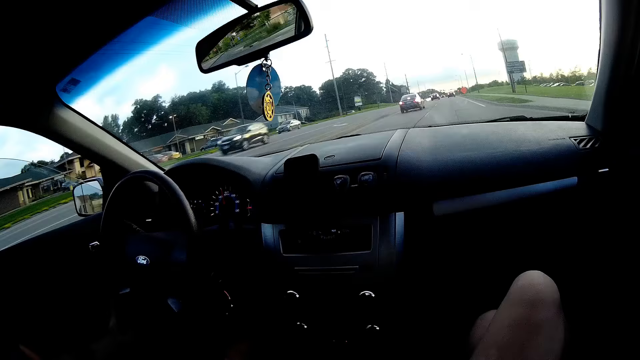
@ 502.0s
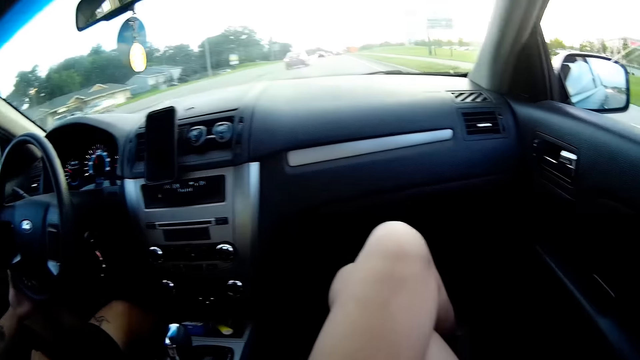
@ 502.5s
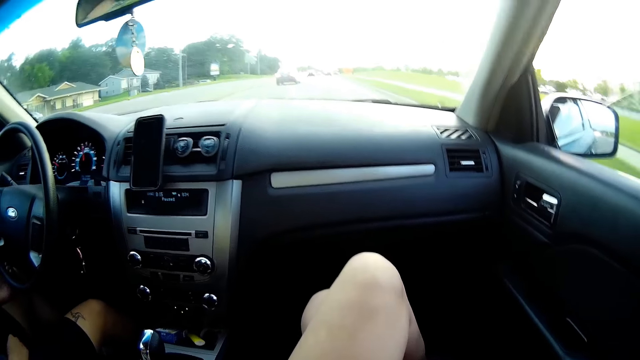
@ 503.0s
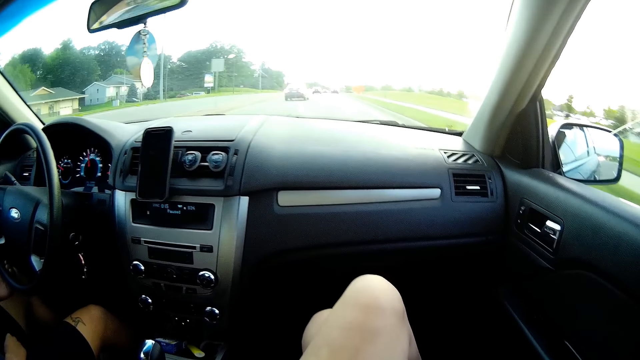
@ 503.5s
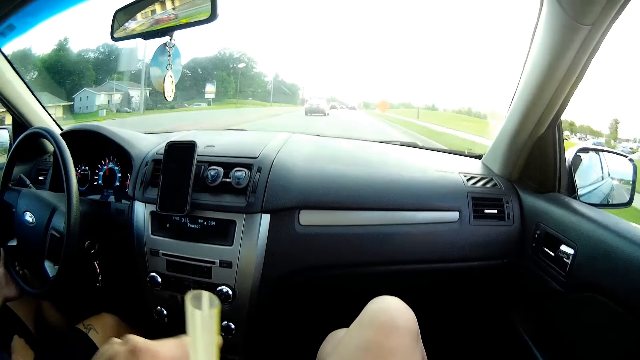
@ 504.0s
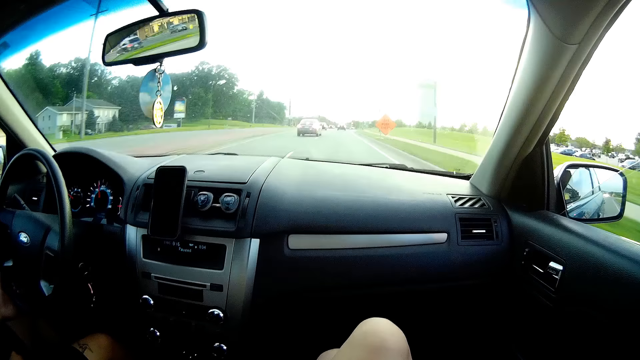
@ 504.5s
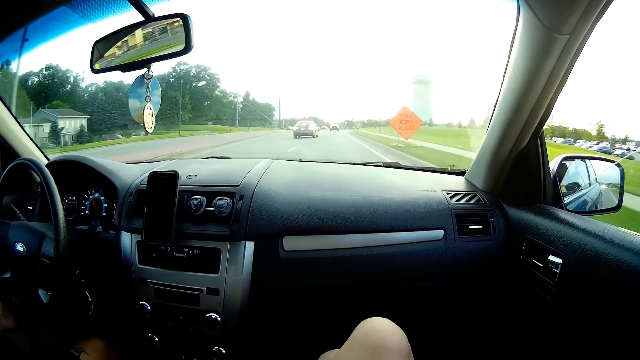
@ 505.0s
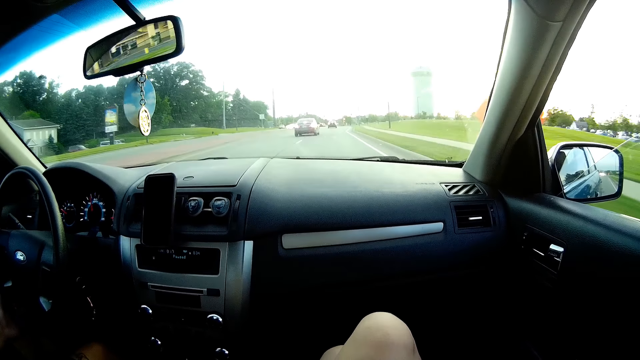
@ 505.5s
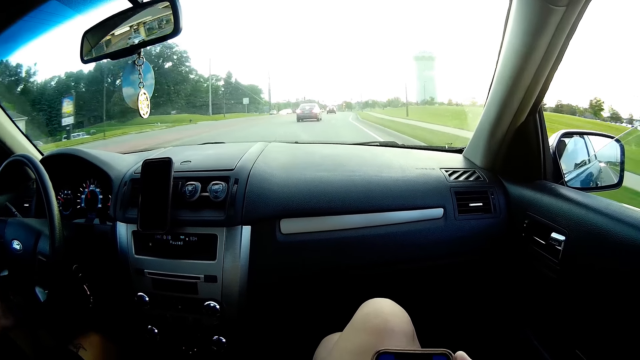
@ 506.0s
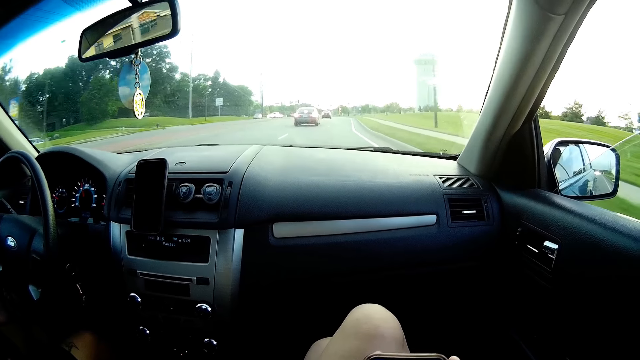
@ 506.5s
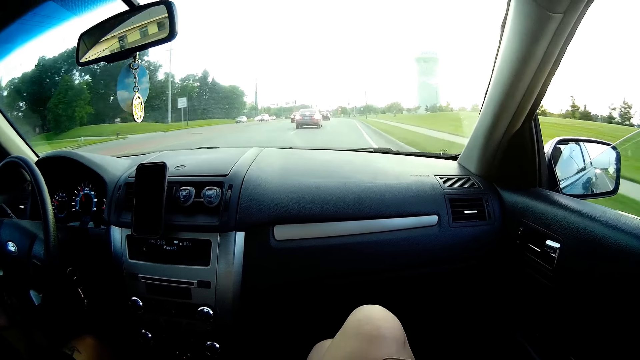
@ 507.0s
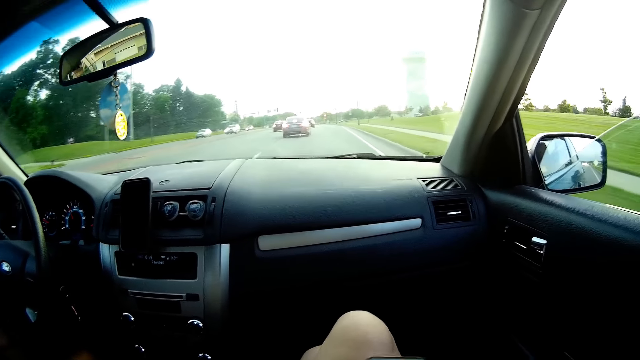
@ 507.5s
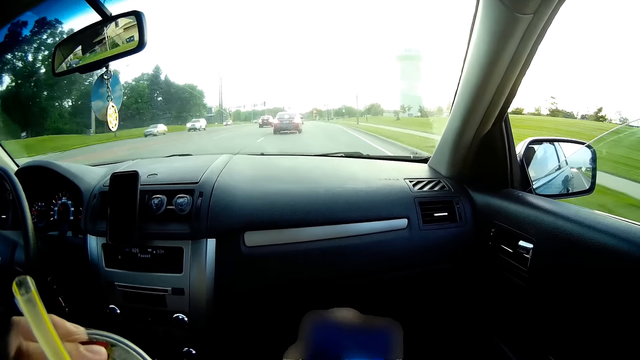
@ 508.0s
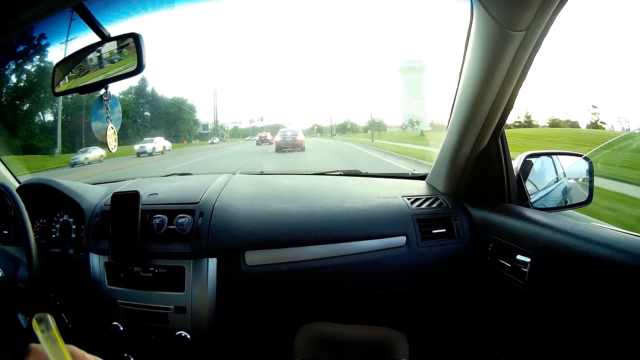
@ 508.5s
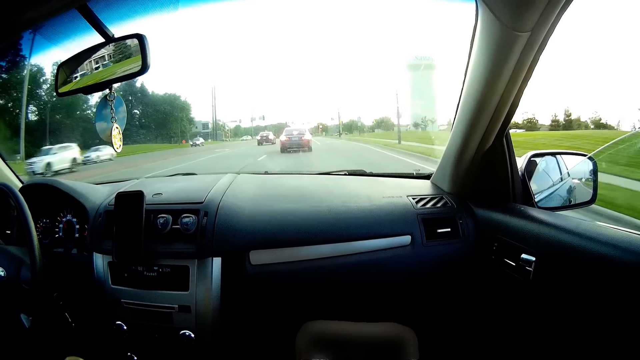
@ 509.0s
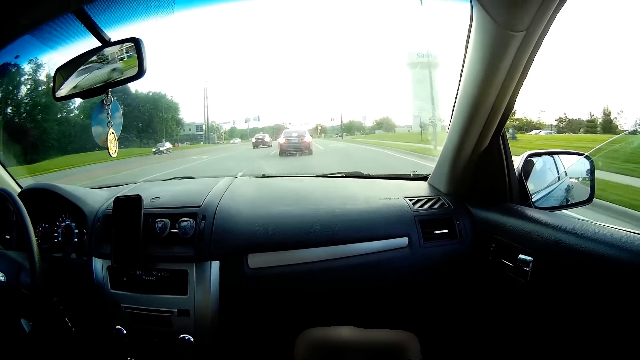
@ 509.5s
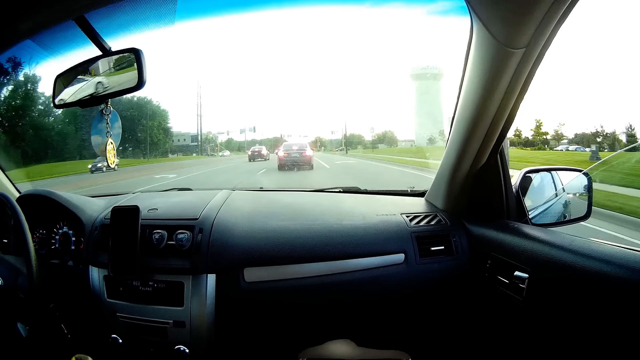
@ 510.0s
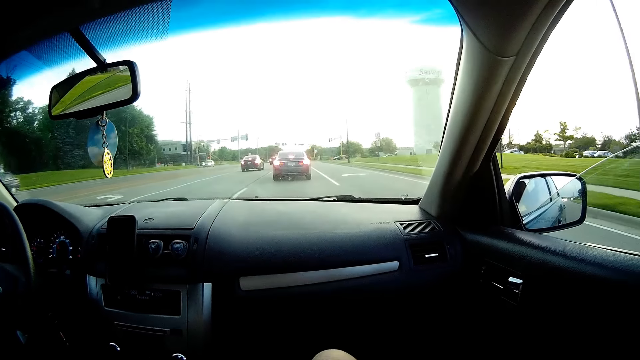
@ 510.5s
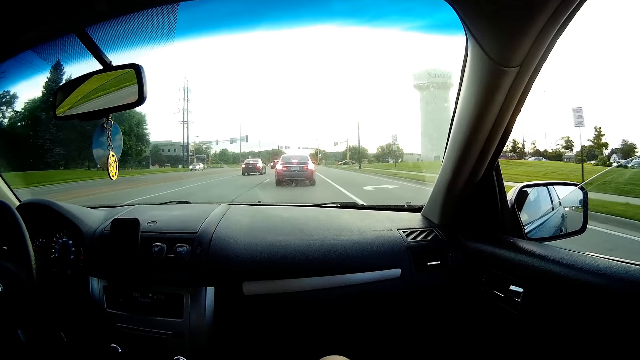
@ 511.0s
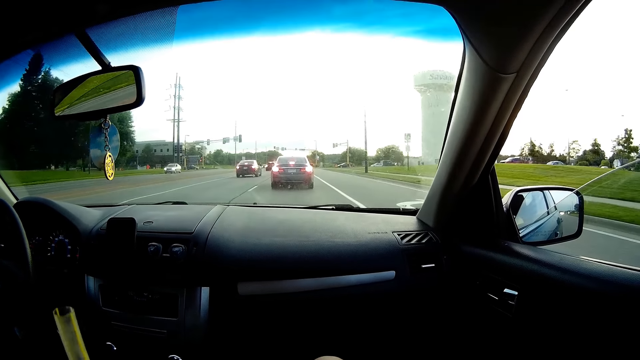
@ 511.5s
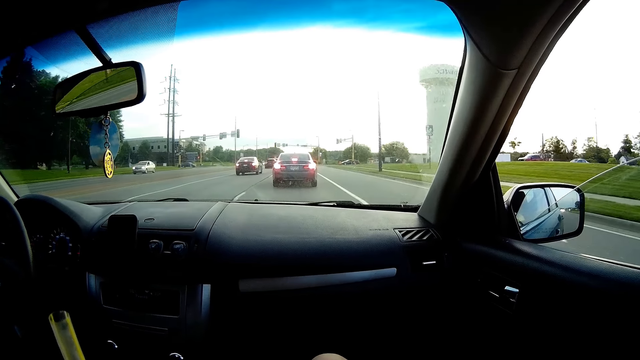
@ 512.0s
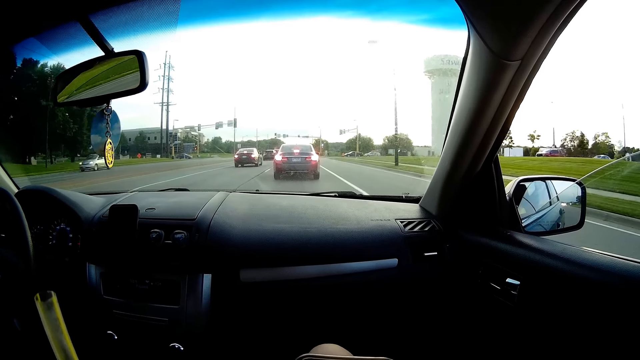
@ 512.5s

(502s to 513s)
The camera wearer holds a straw in her left hand. She browses her phone.

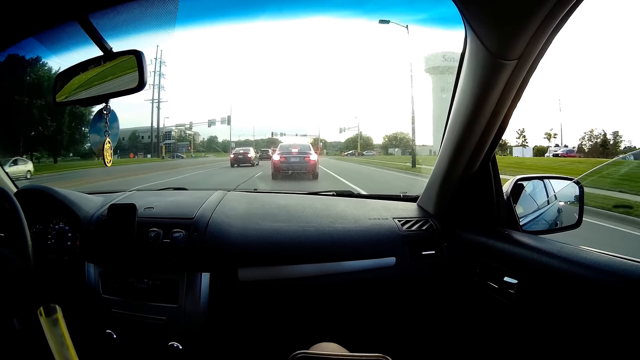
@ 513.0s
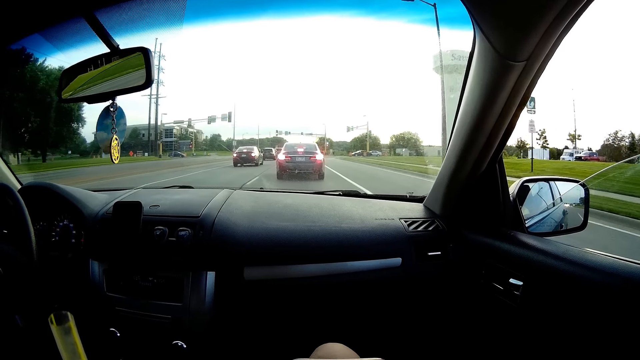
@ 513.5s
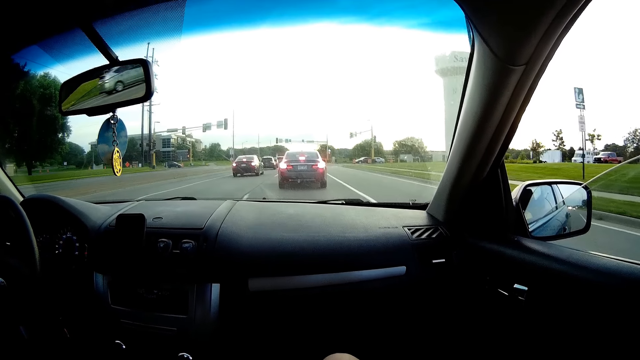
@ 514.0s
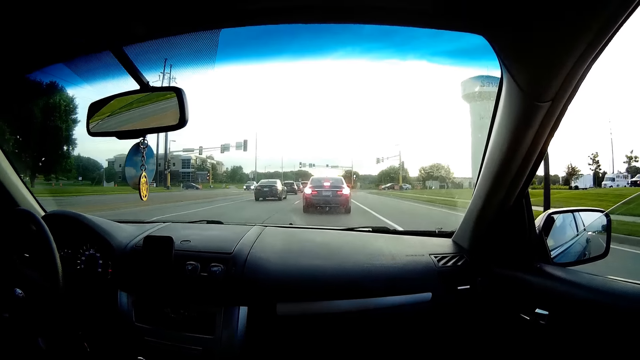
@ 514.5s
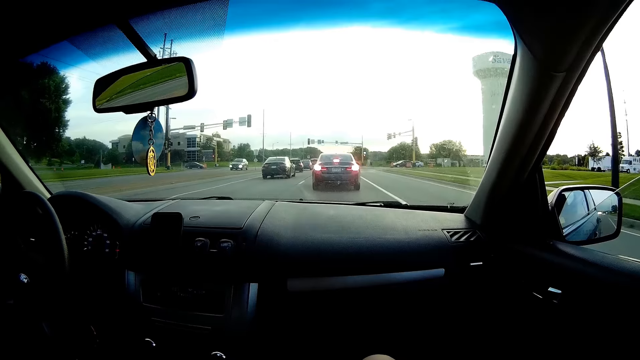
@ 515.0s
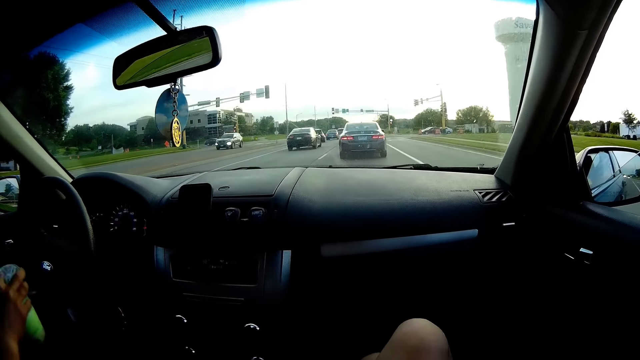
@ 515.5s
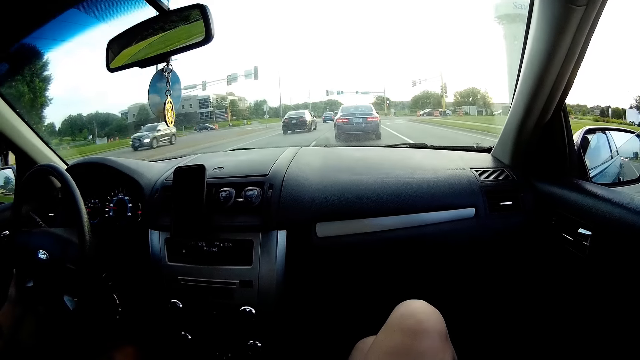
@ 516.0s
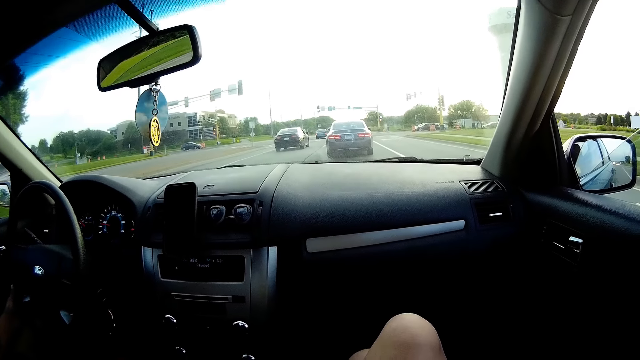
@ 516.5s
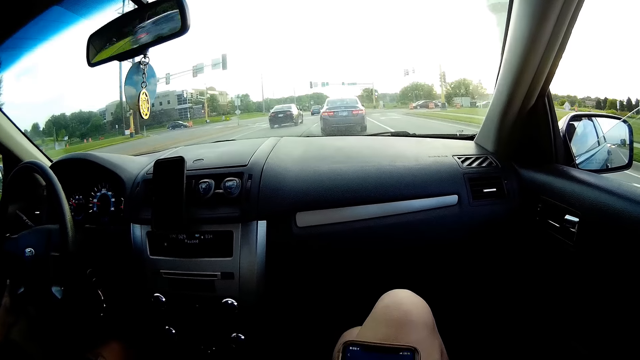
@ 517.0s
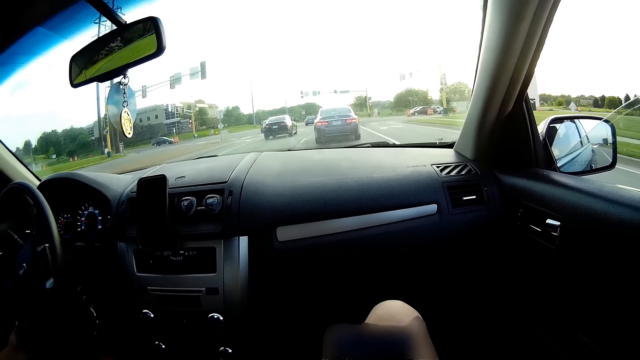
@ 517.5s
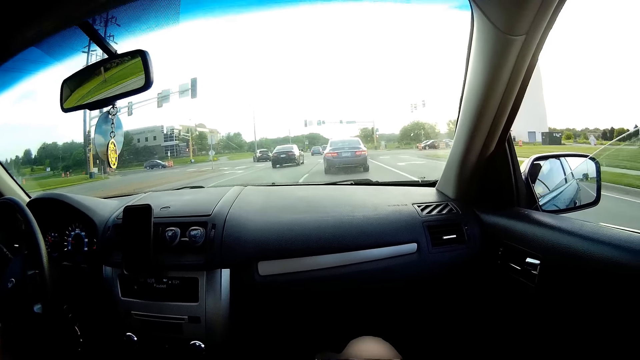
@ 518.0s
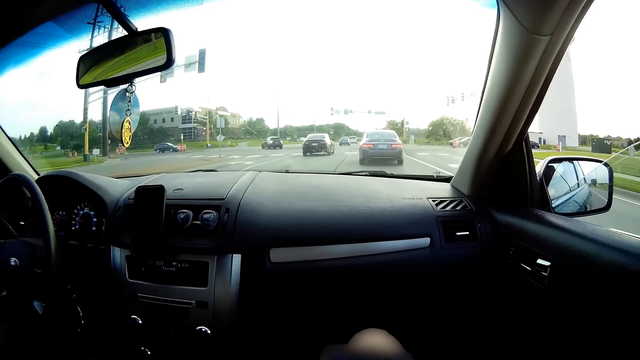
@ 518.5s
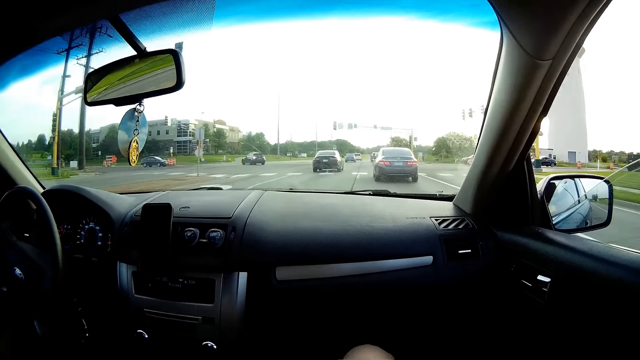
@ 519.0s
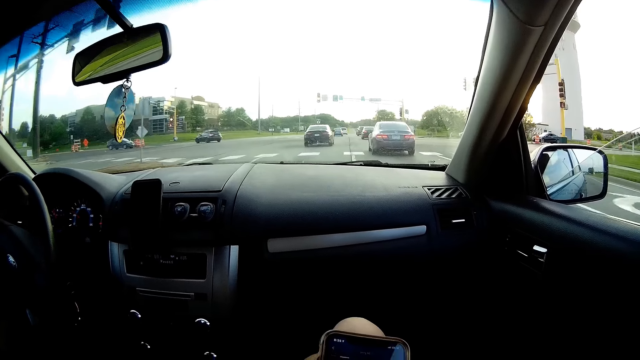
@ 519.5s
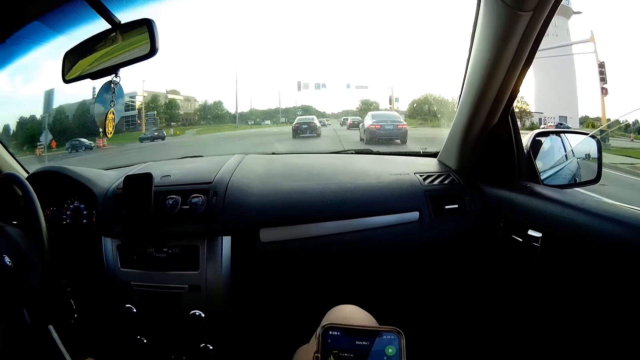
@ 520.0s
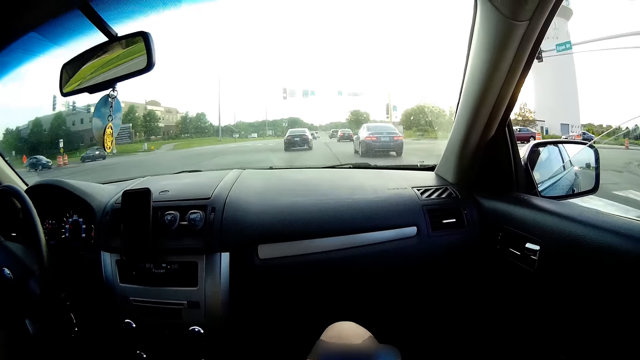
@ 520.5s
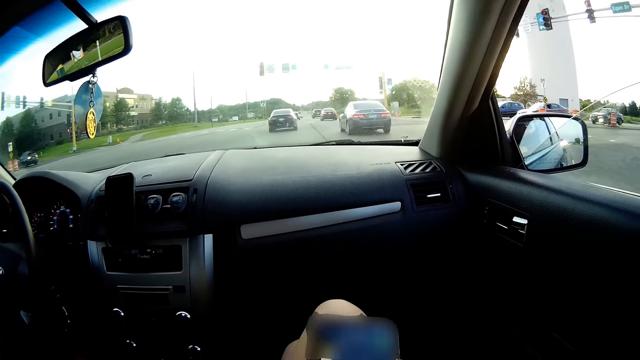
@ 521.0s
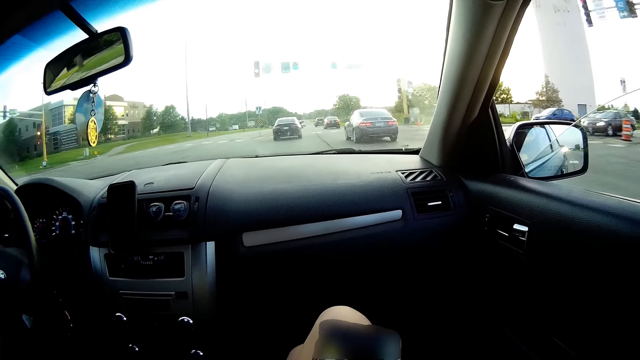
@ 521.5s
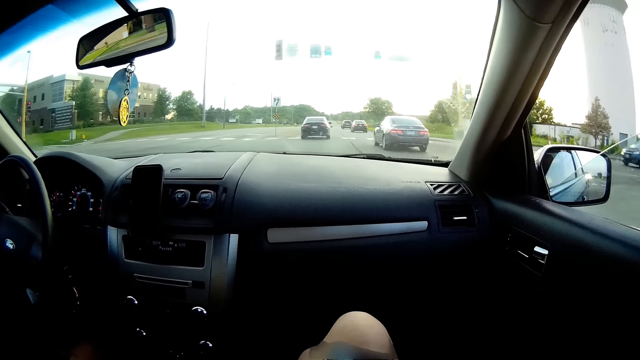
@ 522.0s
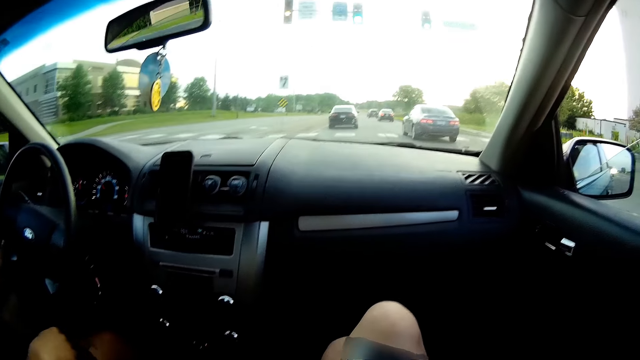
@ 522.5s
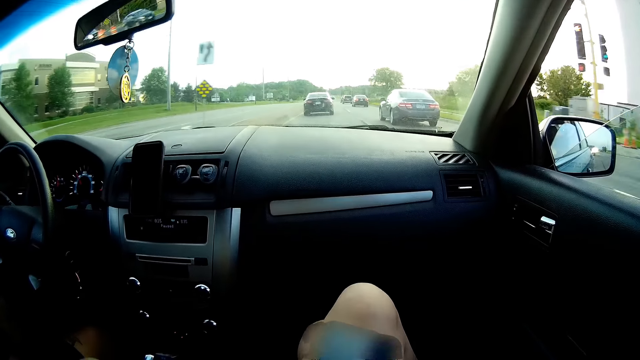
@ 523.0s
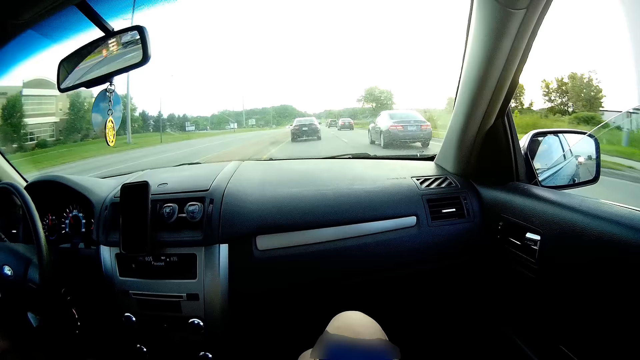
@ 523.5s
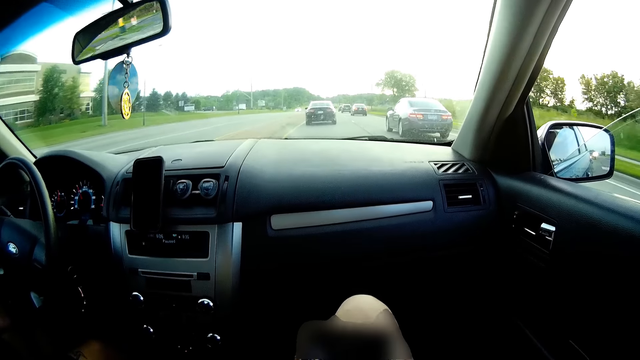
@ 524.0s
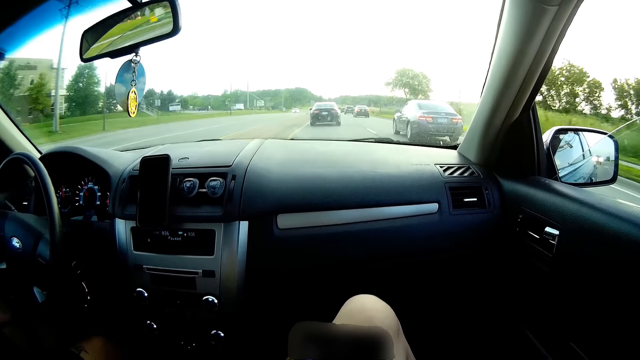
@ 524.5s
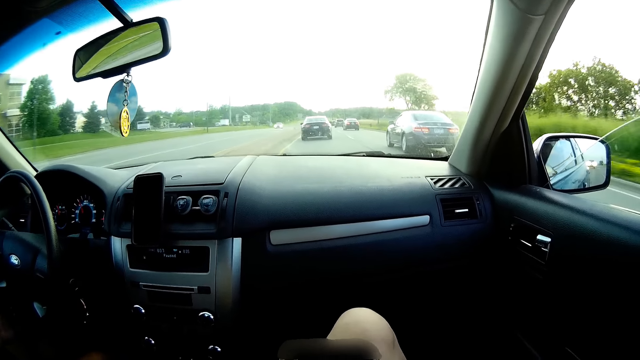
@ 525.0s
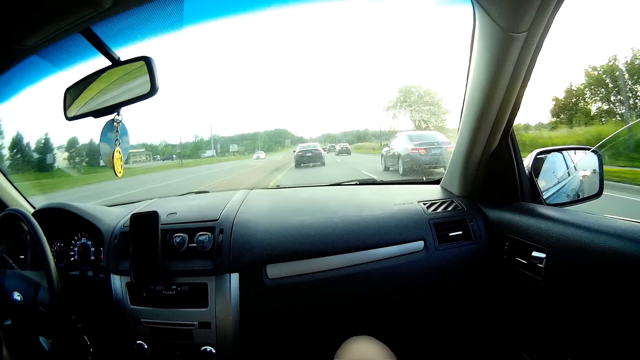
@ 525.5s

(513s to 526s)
The man picks the cup from the cup holder with his right hand. The man drinks a drink. The camera wearer drives a car. The man places the cup in his right hand into the cup holder. The camera wearer browses her phone.
